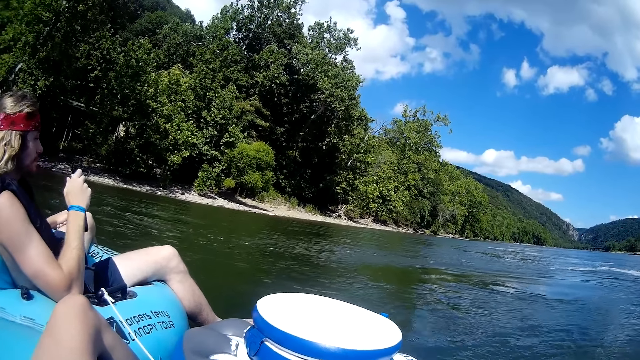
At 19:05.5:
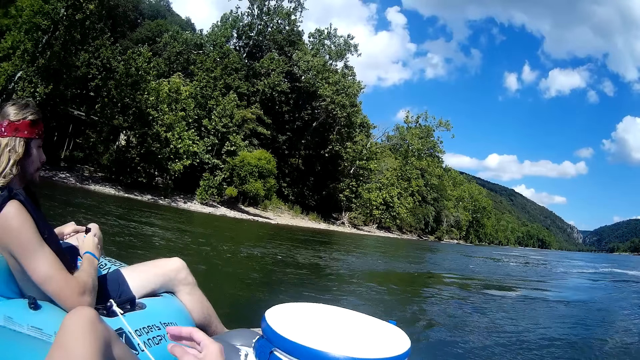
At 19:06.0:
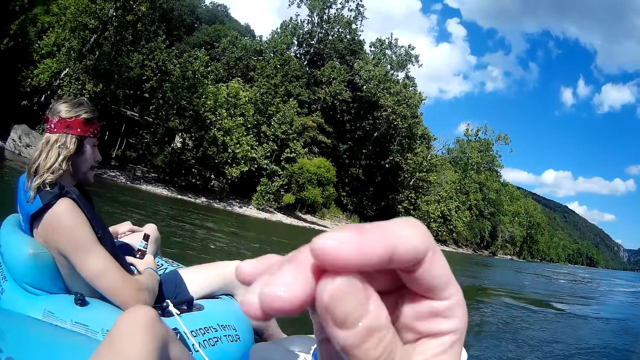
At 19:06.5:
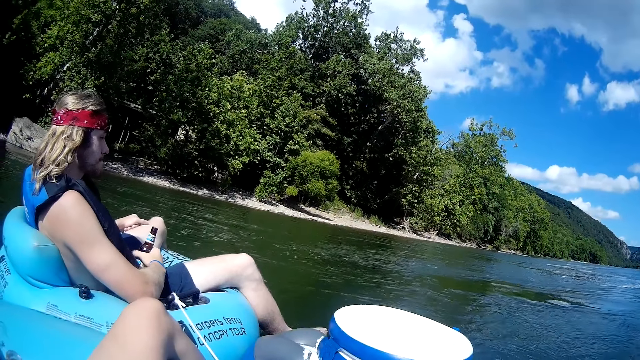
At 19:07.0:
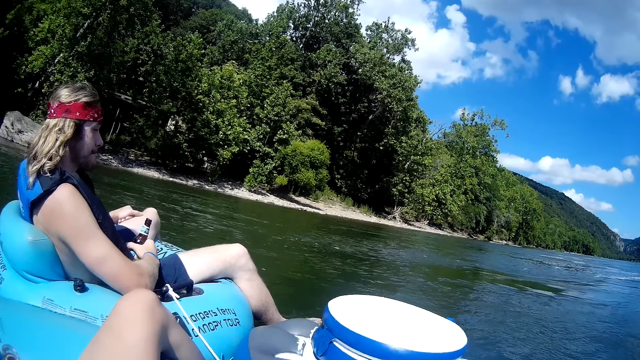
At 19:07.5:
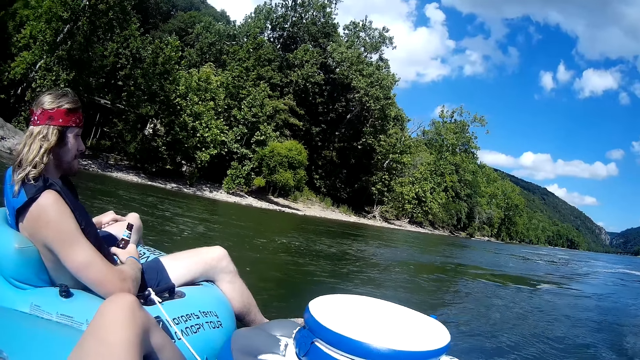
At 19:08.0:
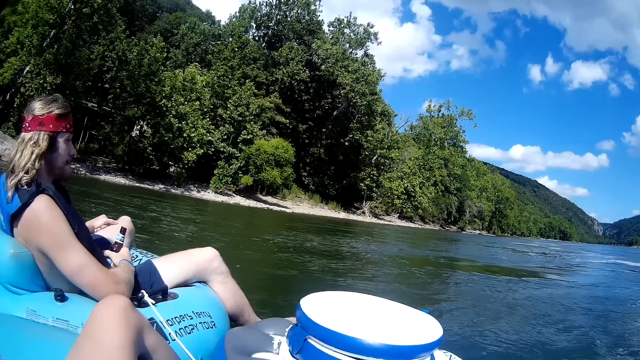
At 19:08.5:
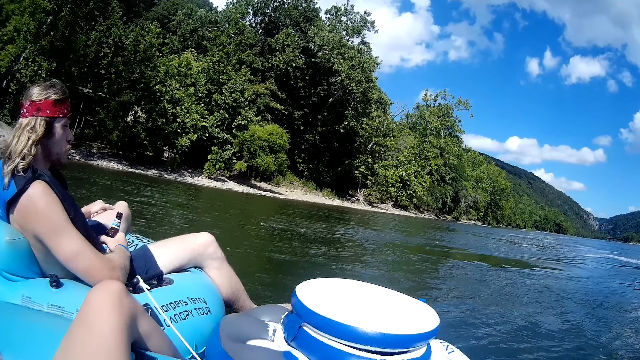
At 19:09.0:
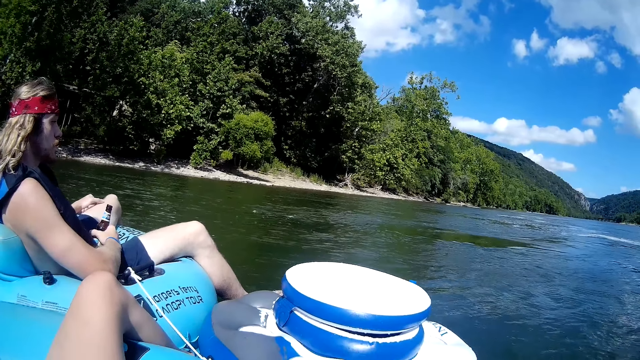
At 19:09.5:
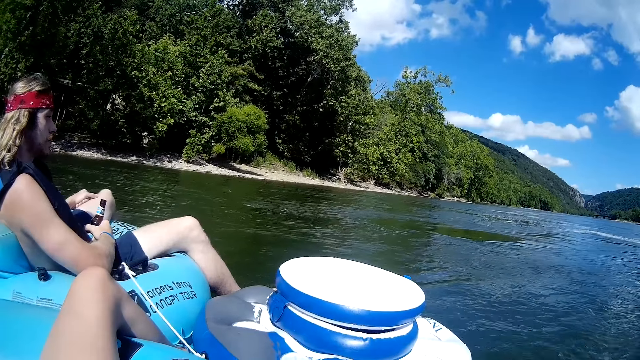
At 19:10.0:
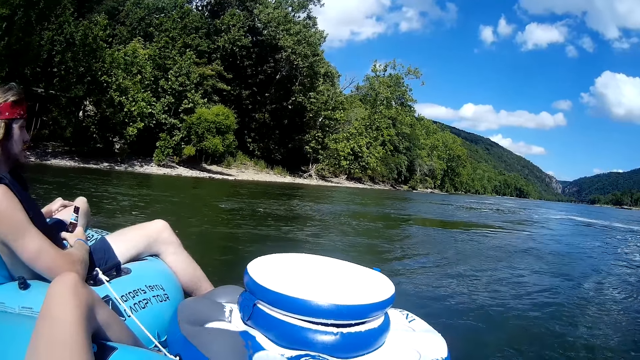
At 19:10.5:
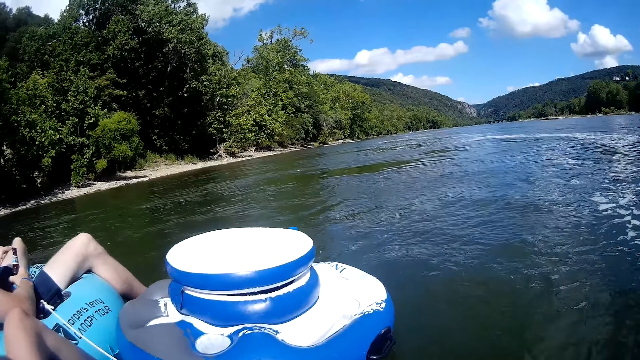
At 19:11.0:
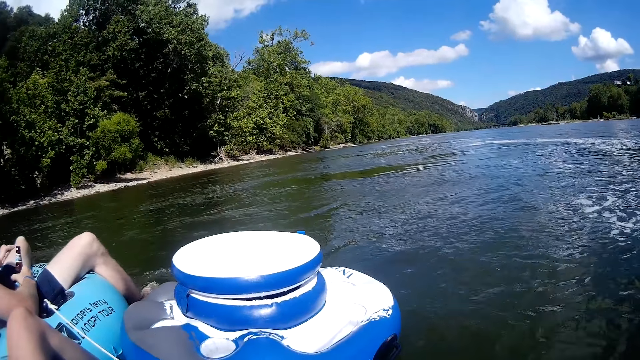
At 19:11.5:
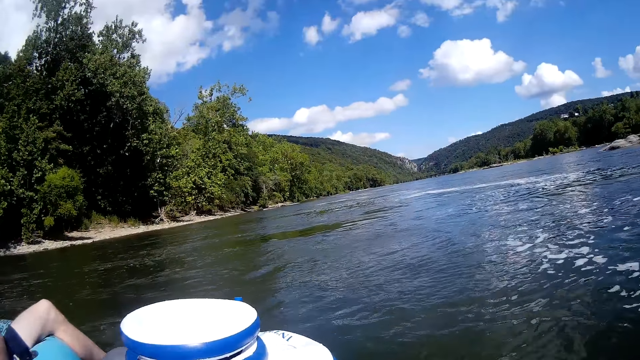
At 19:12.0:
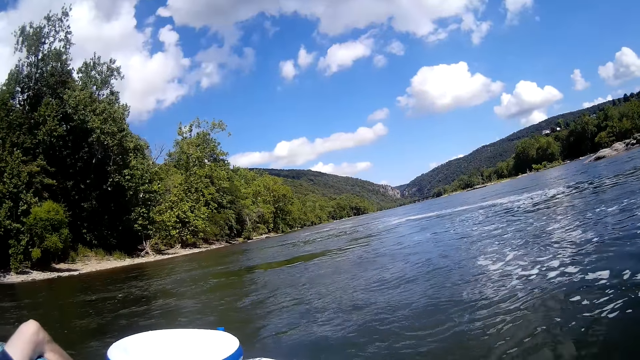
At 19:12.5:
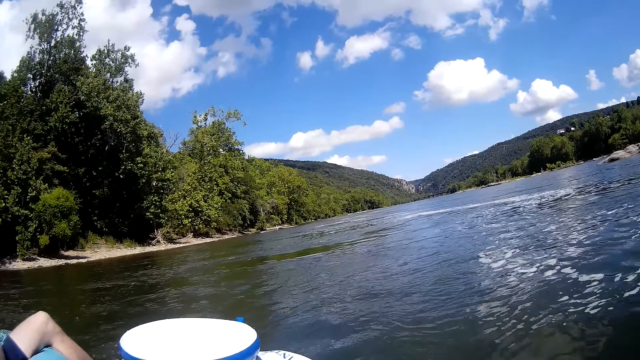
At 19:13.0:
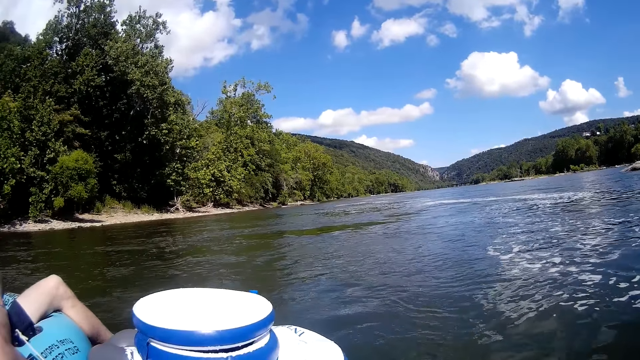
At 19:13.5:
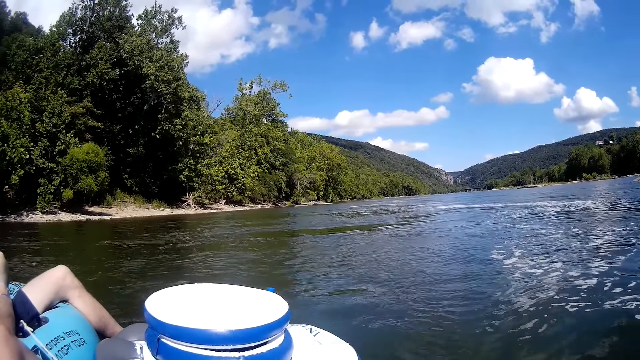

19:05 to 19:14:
A man places the bottled drink on his lap with his right hand. The camera wearer raises her right hand. She touches her face with her right hand. She looks around.

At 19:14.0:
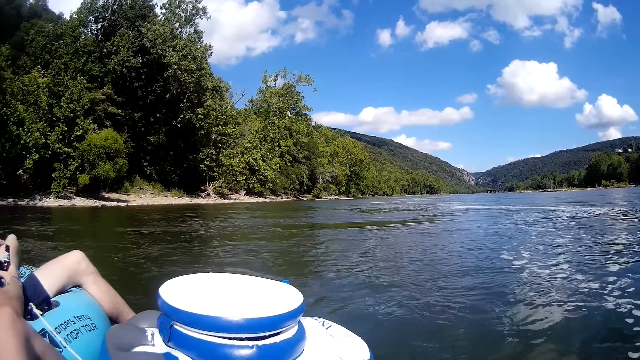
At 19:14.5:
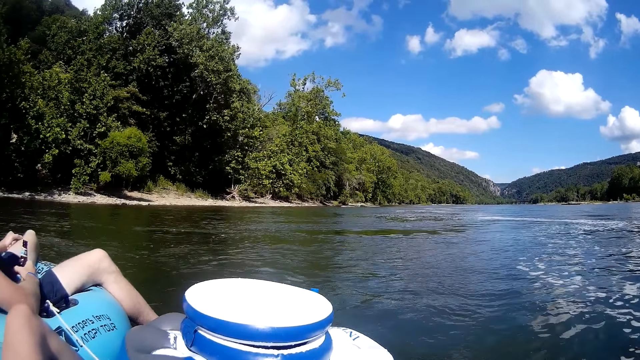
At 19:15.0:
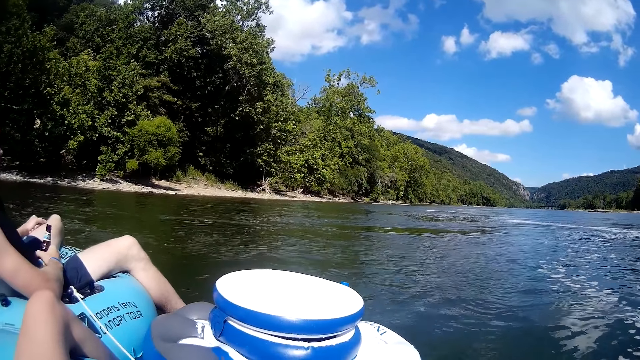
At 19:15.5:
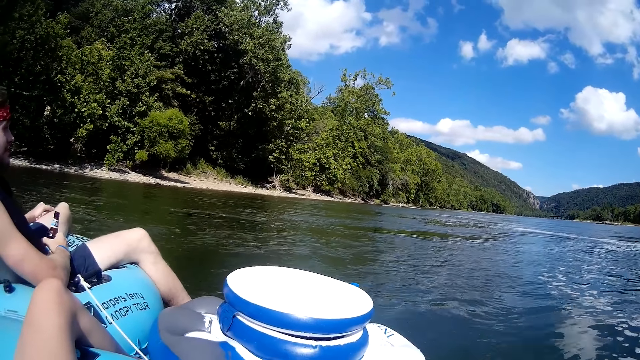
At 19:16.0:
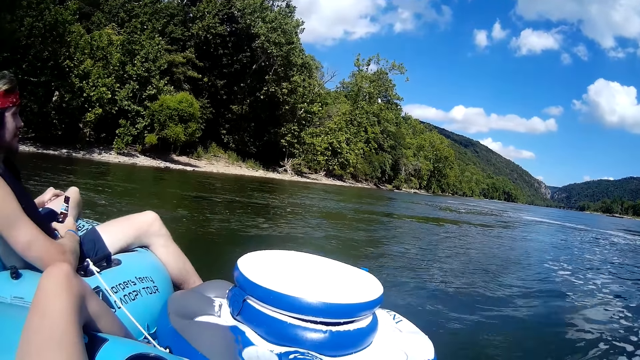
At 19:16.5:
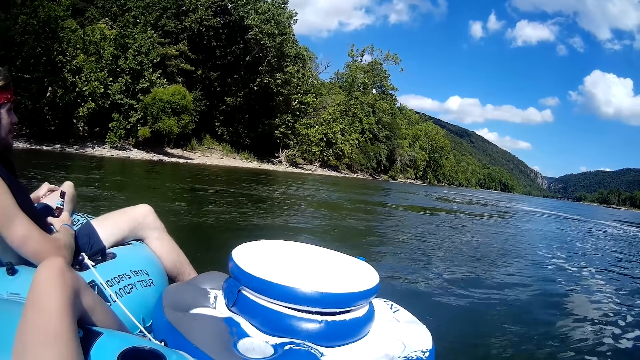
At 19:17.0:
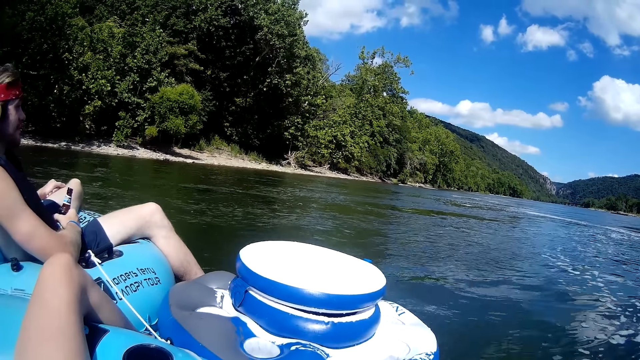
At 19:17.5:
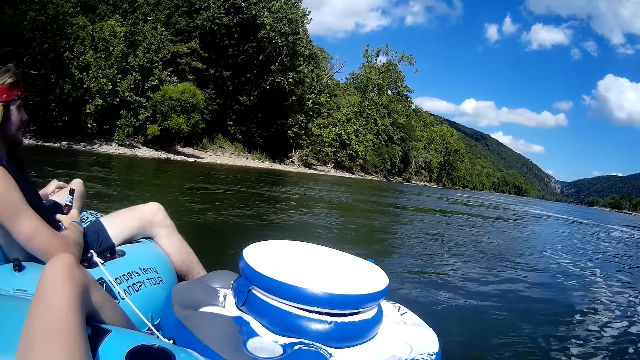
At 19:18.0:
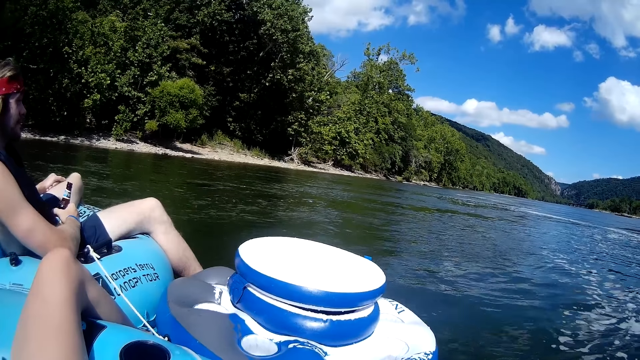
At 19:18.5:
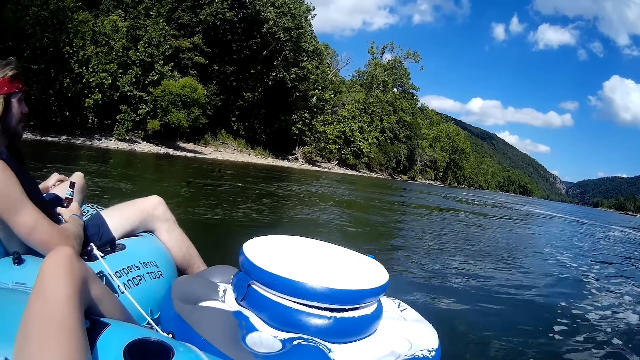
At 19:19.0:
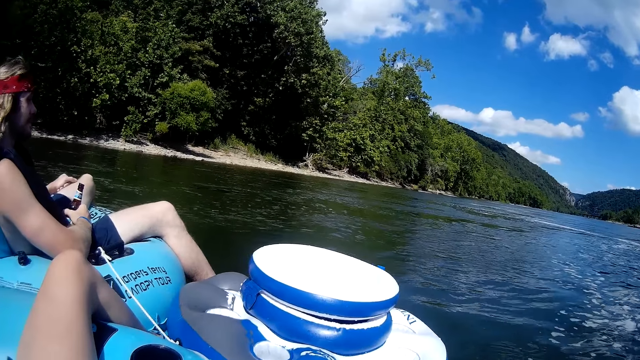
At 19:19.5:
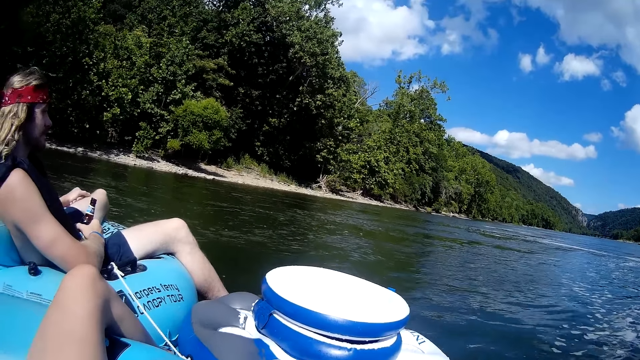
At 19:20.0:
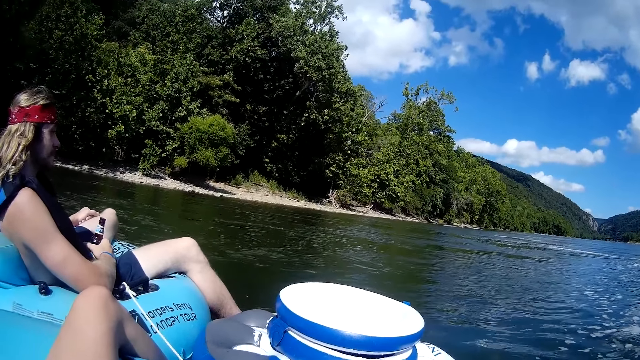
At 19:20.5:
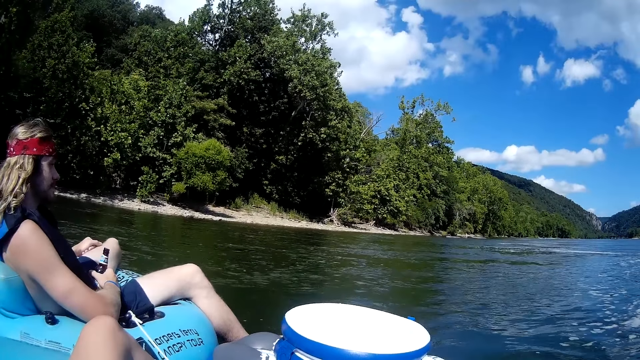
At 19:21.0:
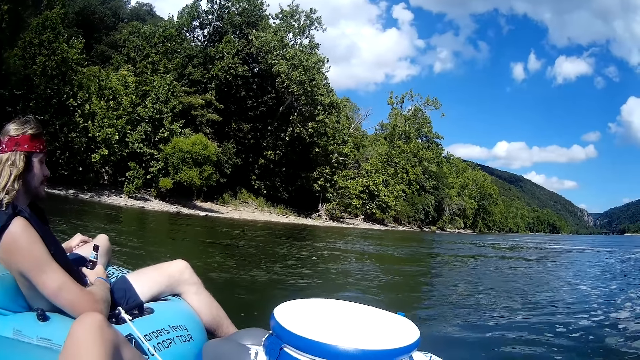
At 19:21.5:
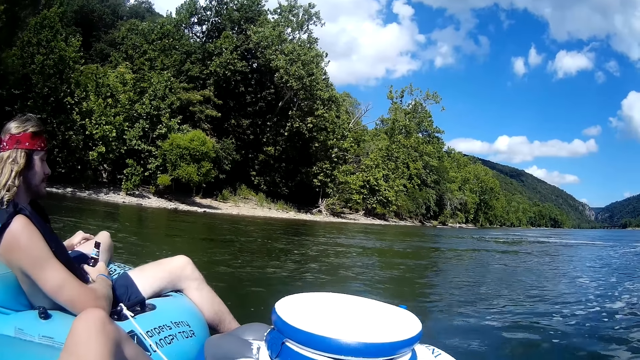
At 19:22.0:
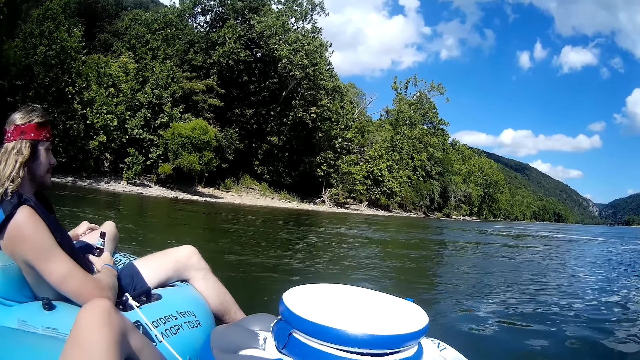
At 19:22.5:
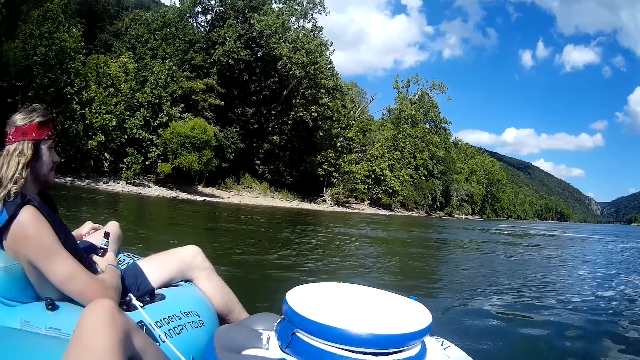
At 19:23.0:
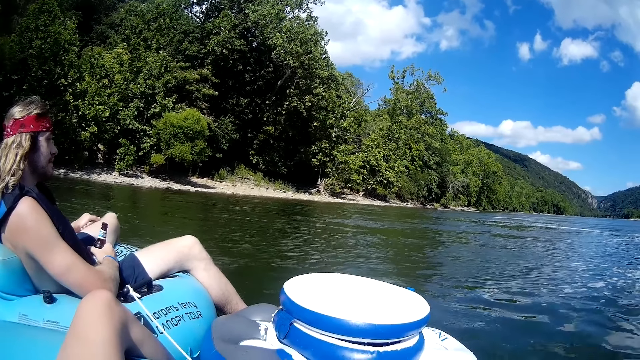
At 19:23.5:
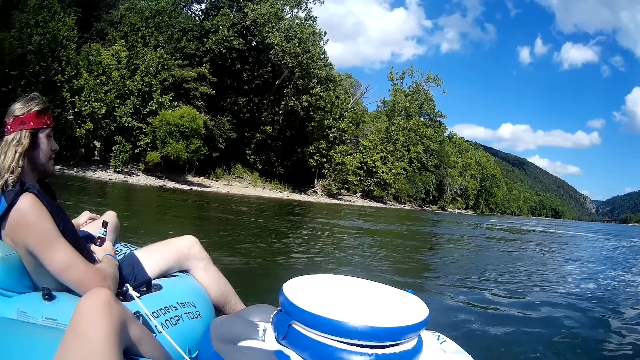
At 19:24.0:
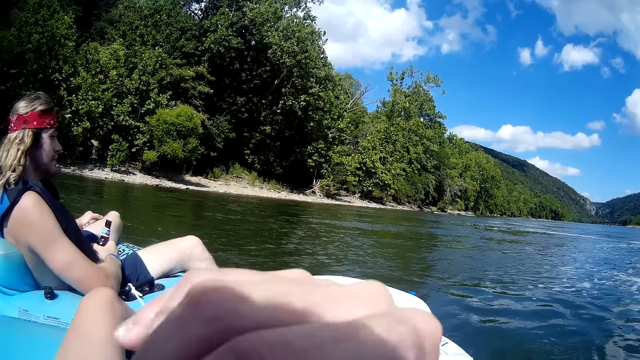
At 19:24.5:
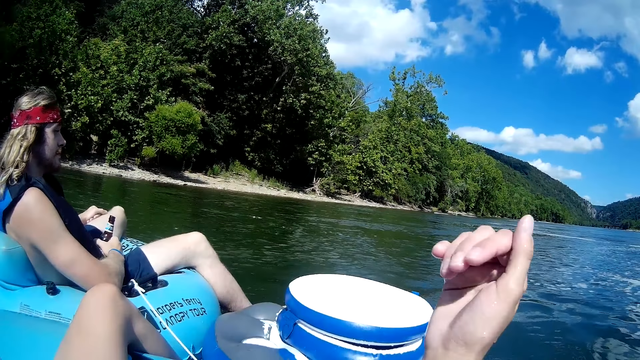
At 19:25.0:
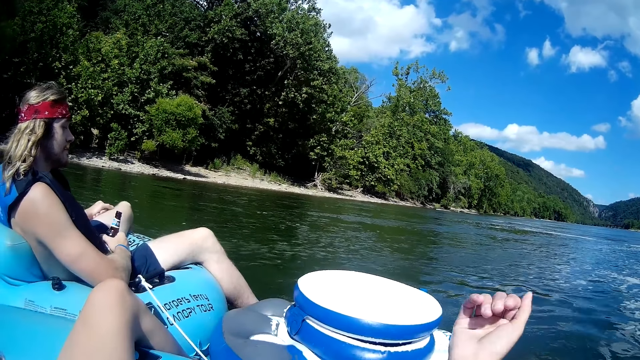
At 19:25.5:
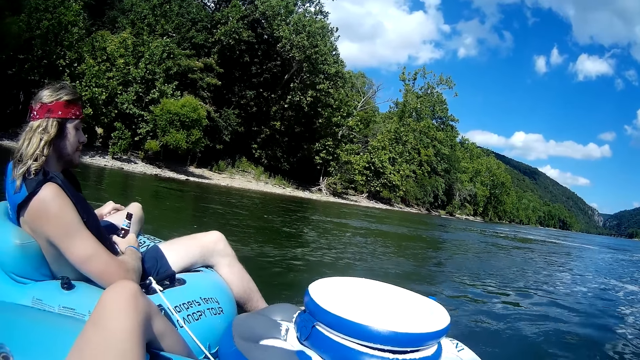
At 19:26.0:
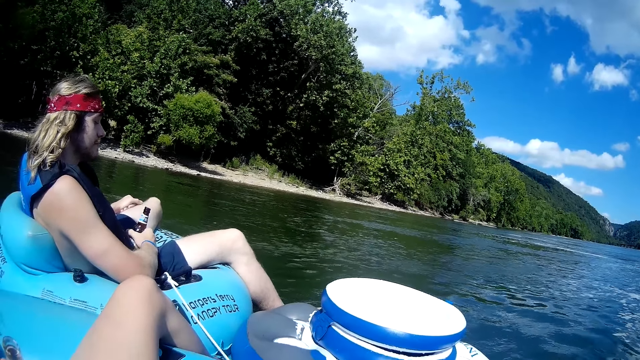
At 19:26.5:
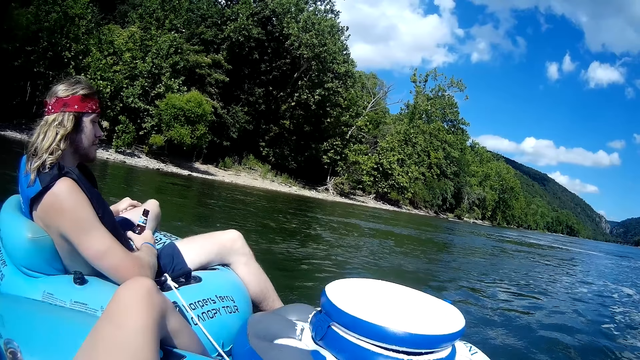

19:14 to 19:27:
The camera wearer interacts with the man. She puts her hand down.
